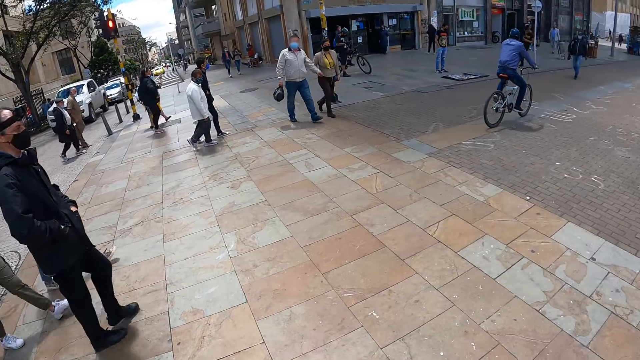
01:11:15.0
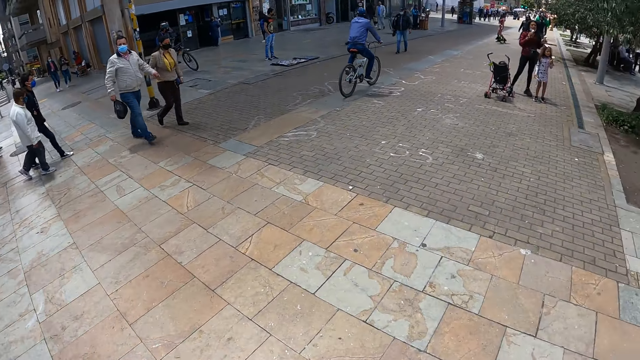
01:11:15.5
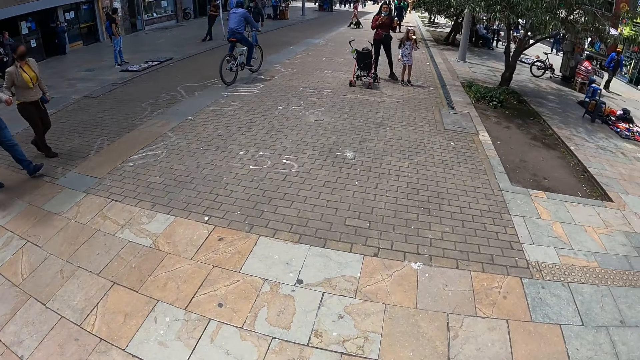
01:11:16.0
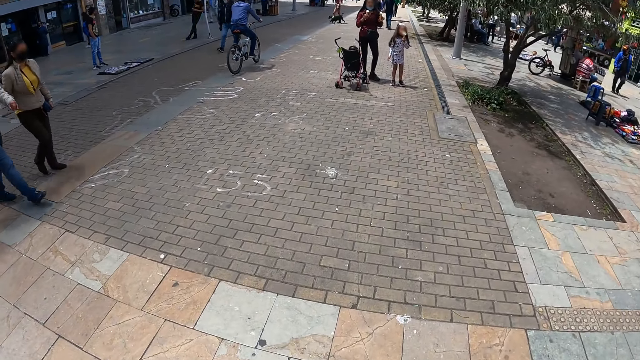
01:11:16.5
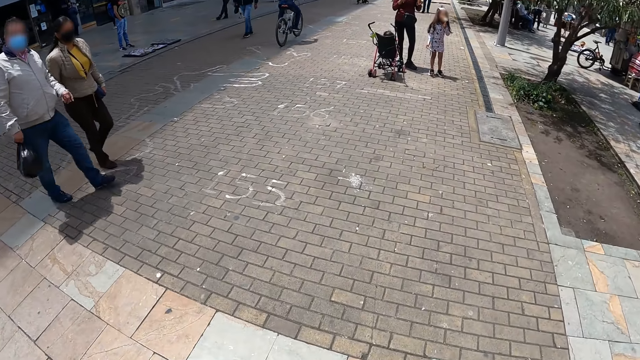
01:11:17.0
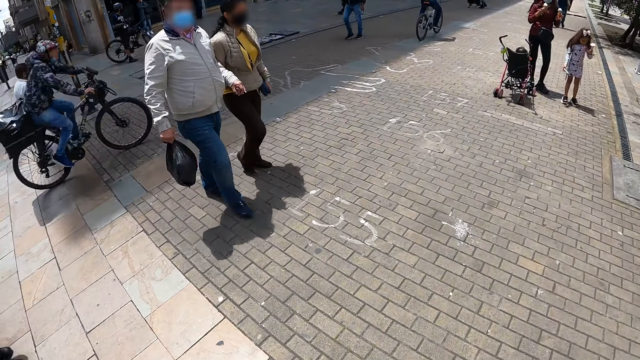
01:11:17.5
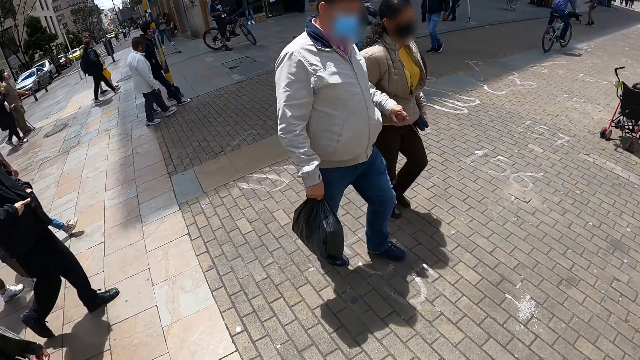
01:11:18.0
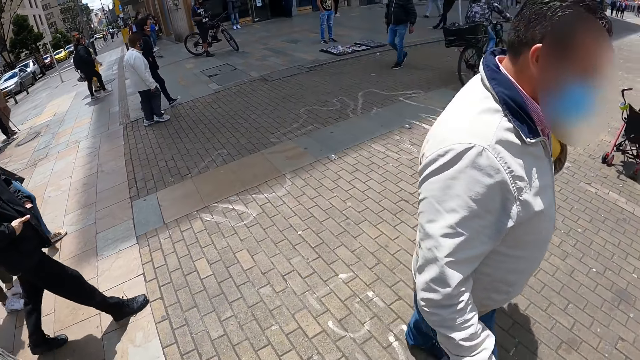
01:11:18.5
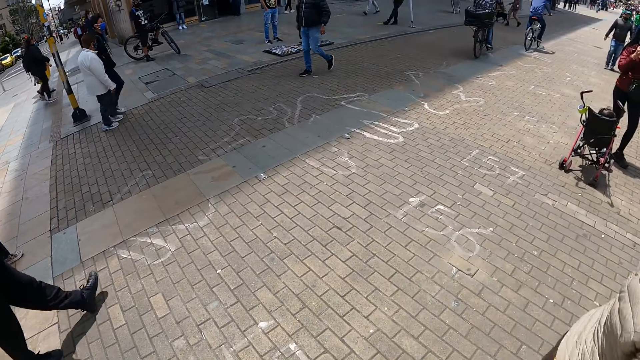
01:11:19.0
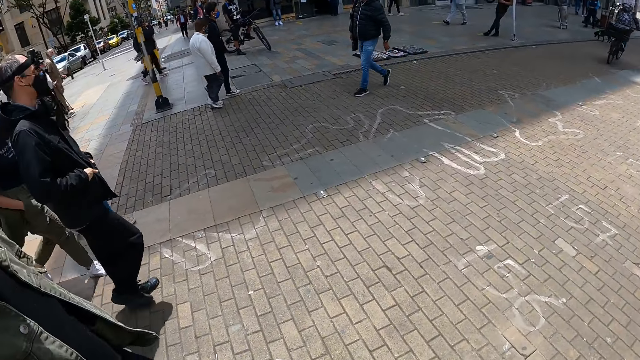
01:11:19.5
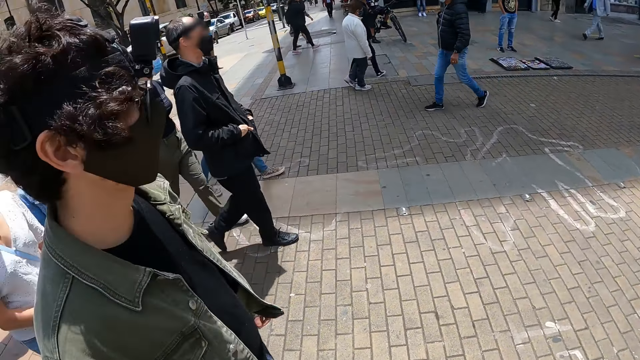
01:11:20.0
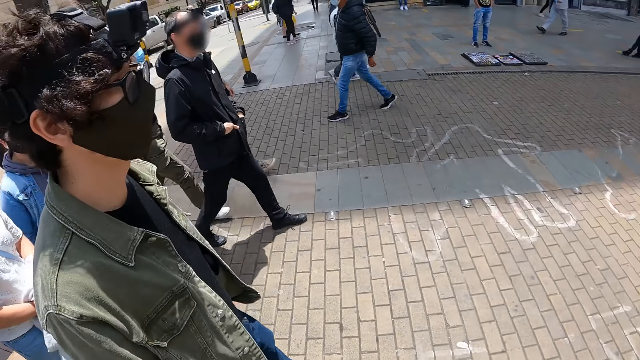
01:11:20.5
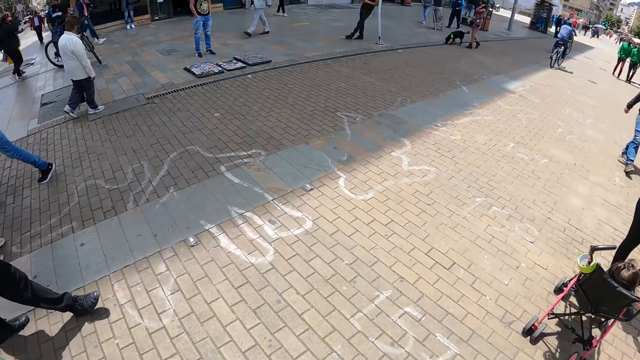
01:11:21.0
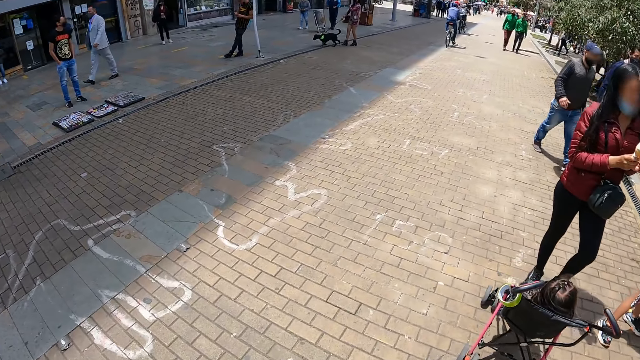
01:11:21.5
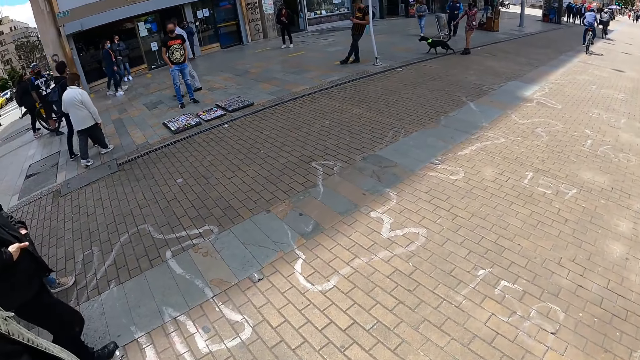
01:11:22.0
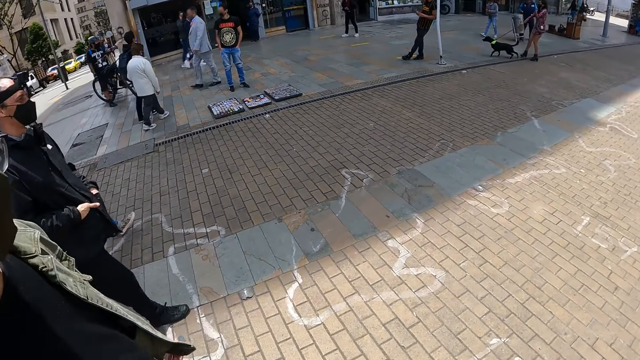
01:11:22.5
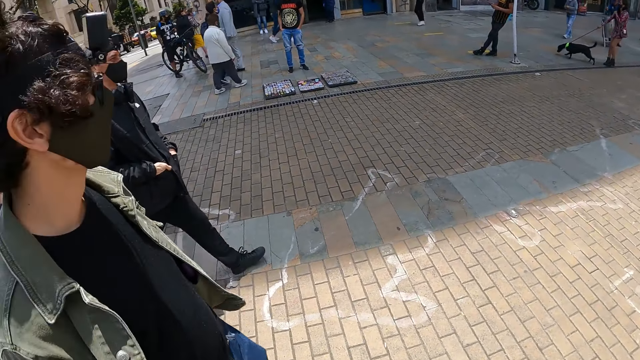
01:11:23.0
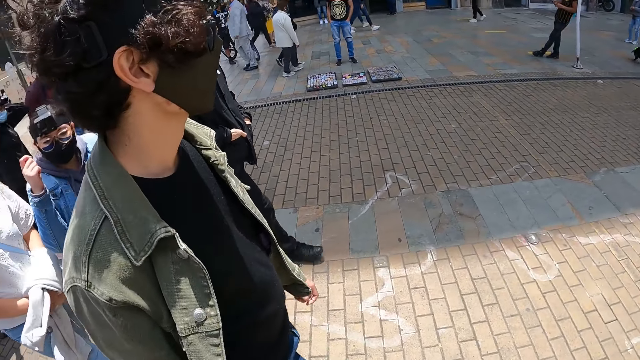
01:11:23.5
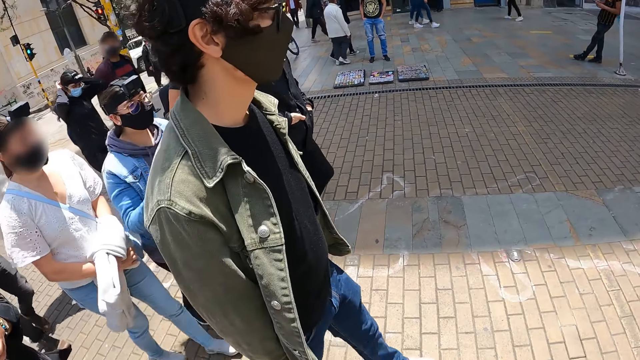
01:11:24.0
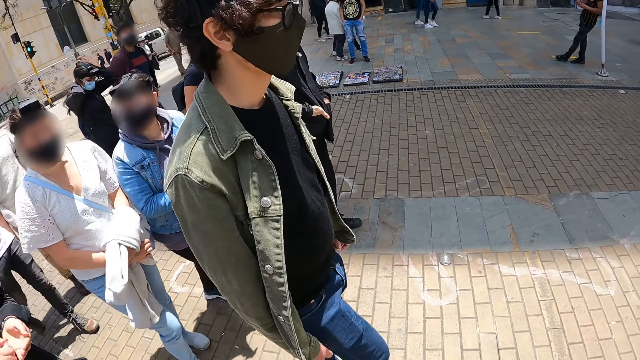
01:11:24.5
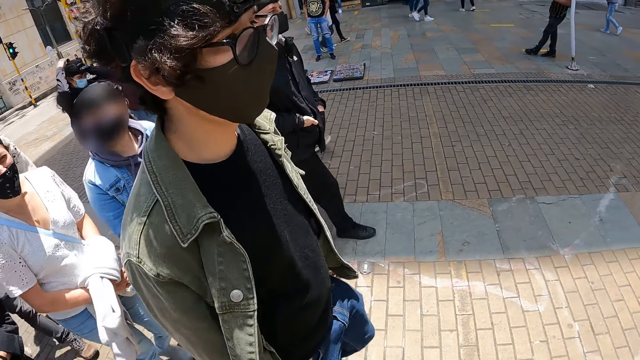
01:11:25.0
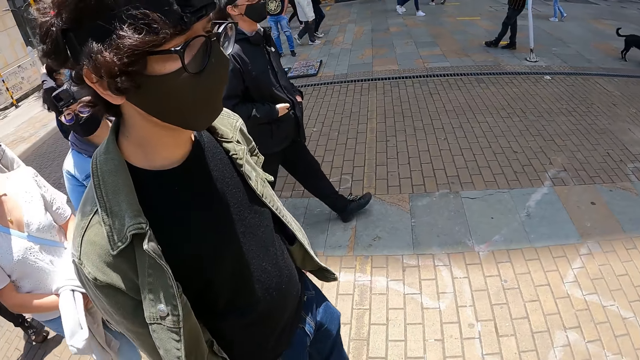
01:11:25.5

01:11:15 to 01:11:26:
The camera wearer walks on the pavement.

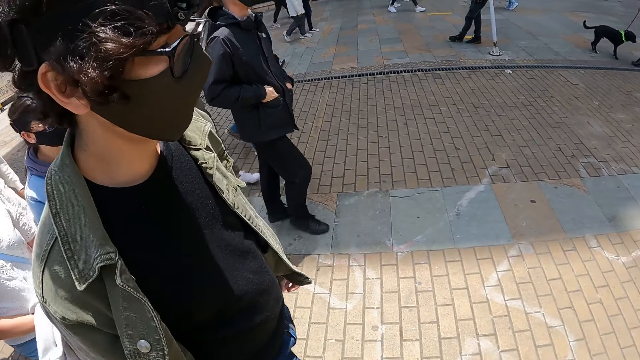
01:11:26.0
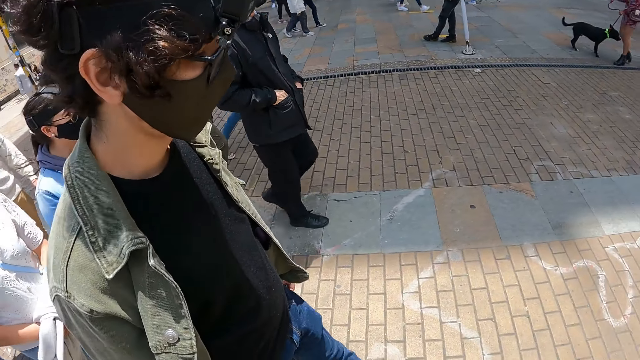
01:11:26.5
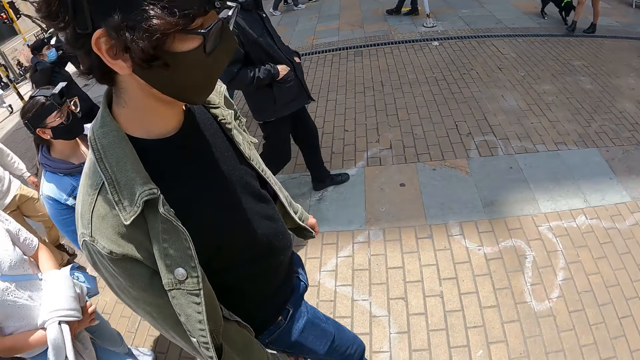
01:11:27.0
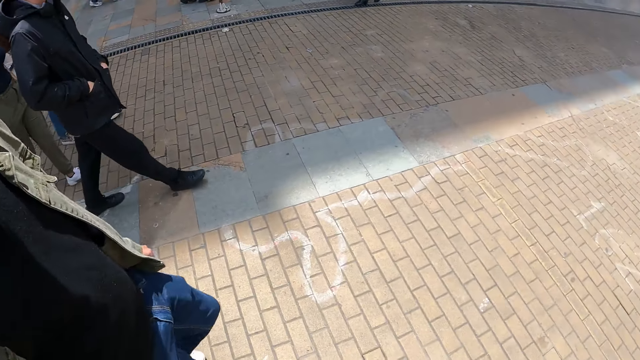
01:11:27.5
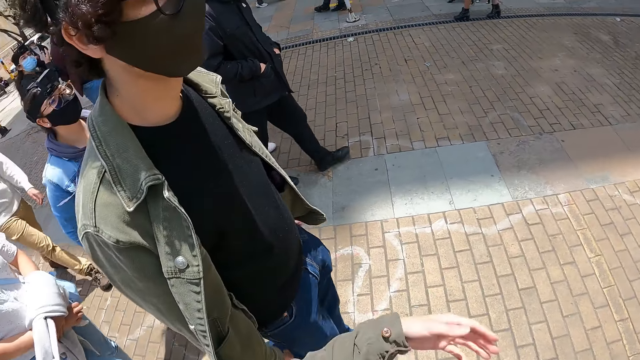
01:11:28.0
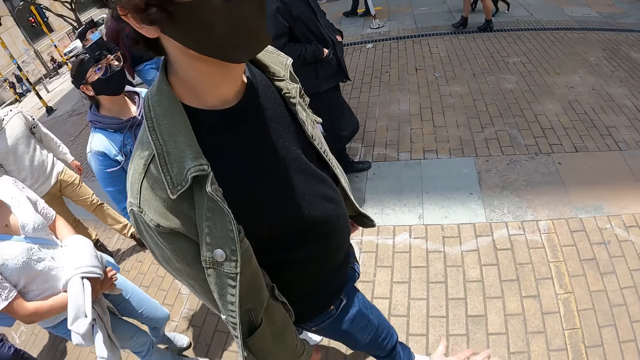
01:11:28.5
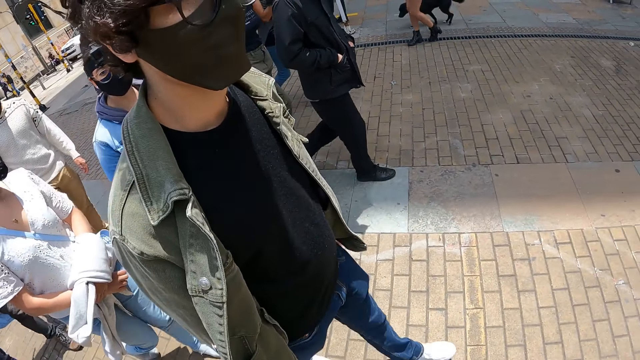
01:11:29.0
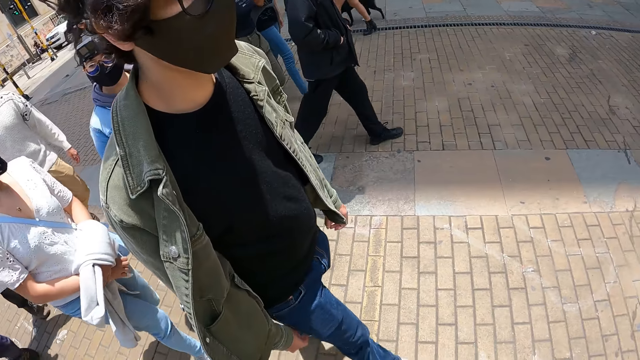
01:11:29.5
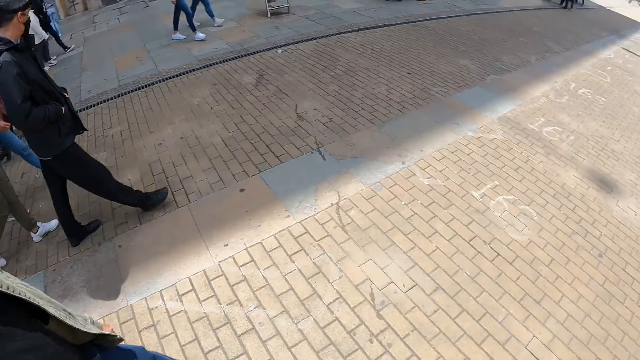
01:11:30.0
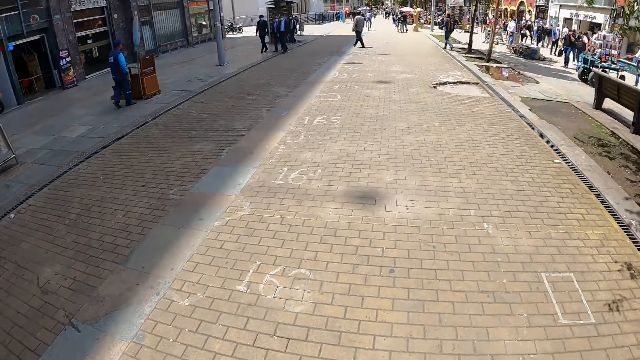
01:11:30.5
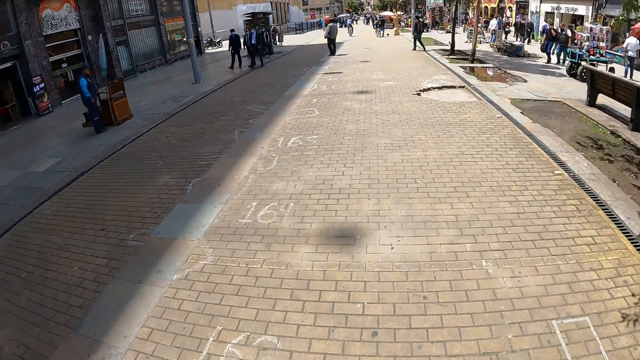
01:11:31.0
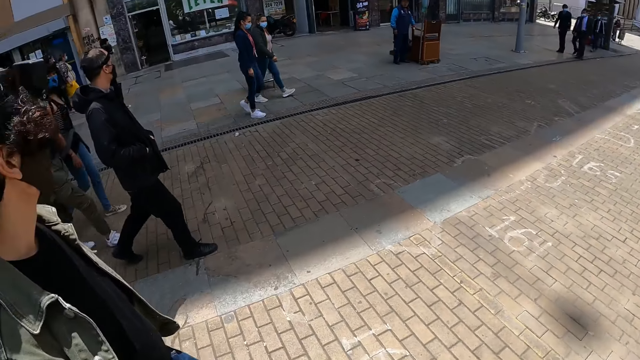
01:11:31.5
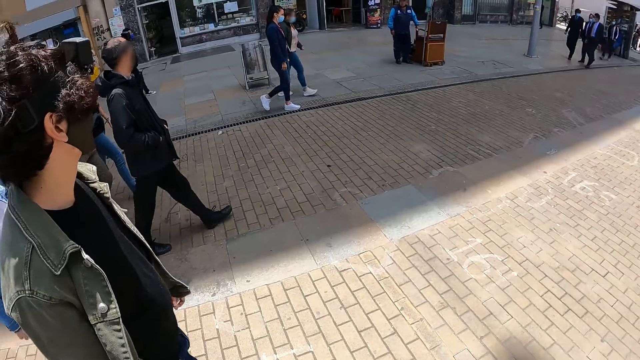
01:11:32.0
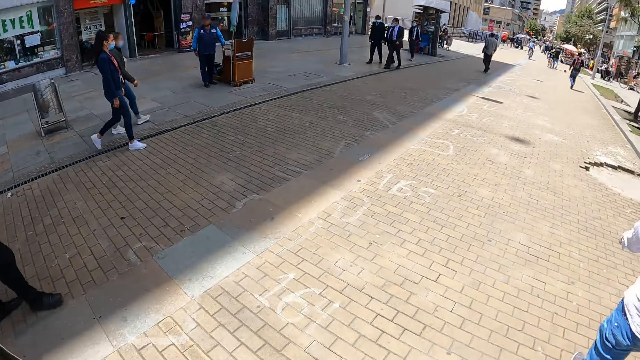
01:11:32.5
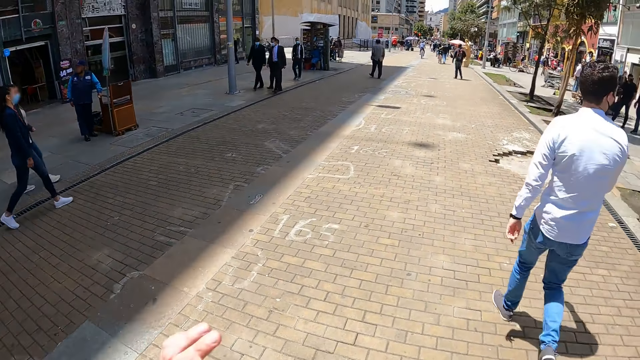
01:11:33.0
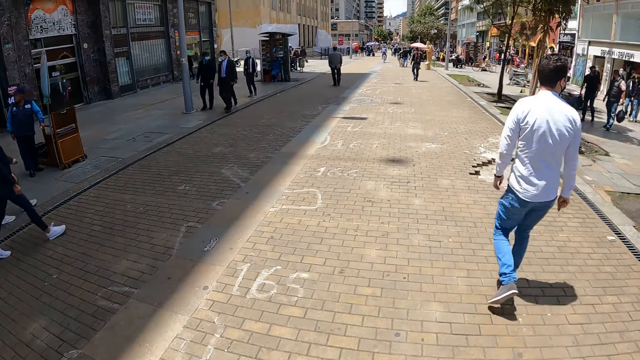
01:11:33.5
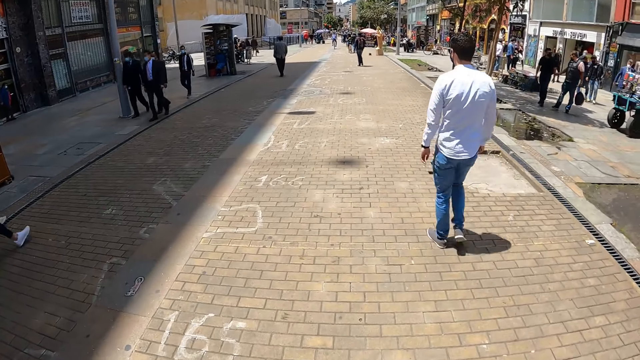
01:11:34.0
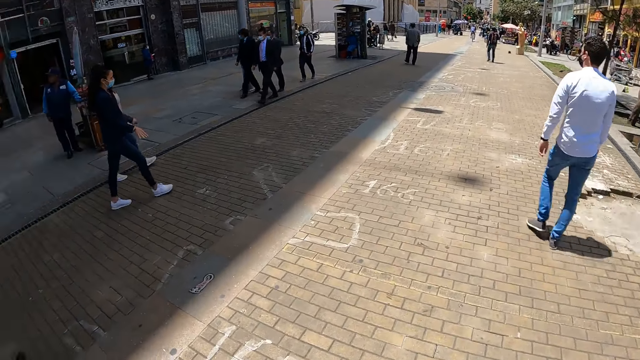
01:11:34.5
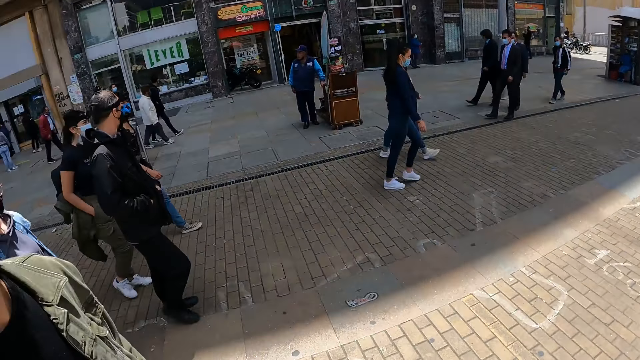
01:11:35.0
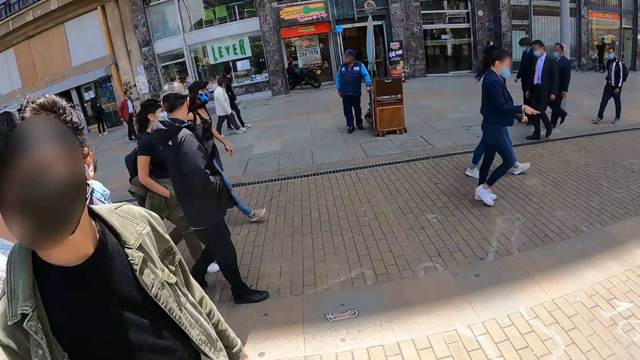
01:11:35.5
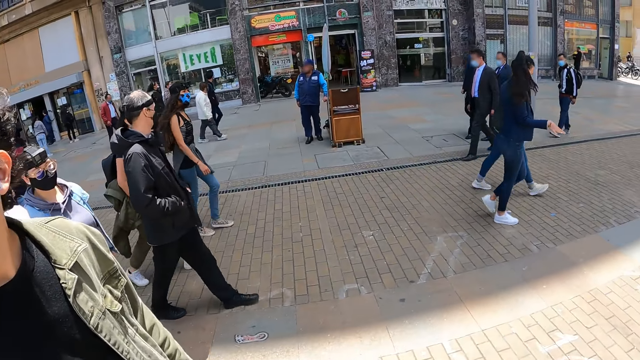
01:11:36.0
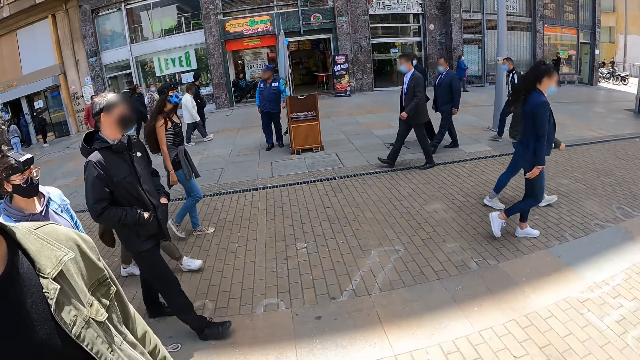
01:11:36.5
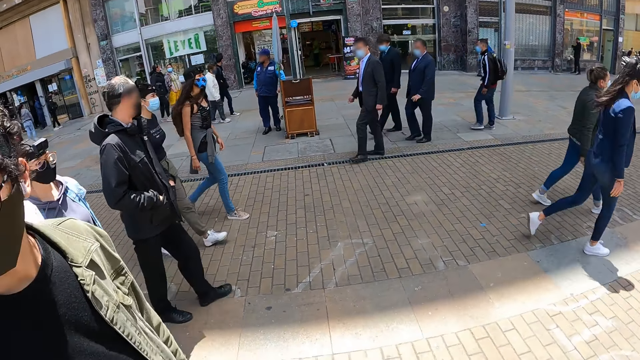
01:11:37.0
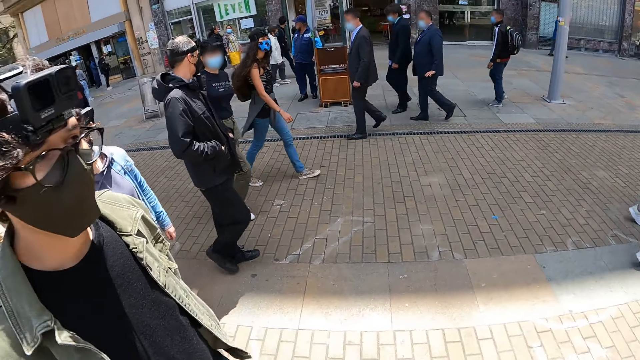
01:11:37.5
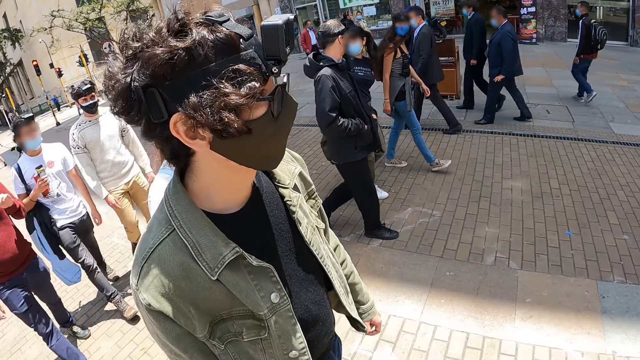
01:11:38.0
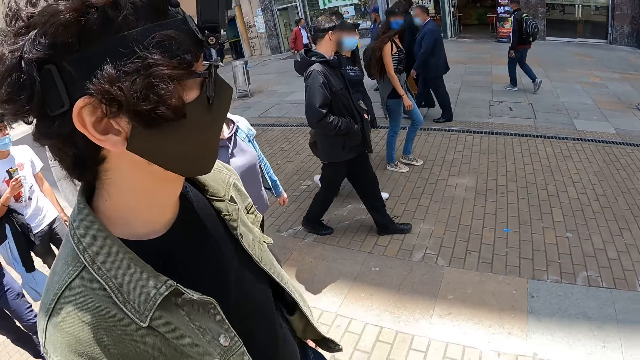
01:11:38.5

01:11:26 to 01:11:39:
The camera wearer moves the hand. They walk on the pavement. They look around. They raise the hand. They walk on the pavement. They look around.
